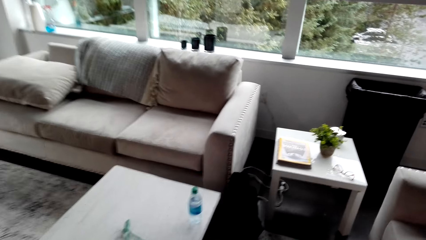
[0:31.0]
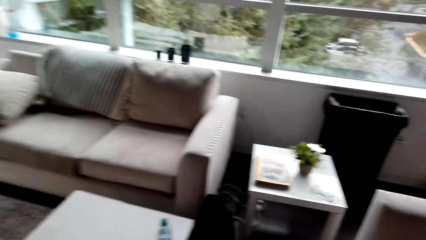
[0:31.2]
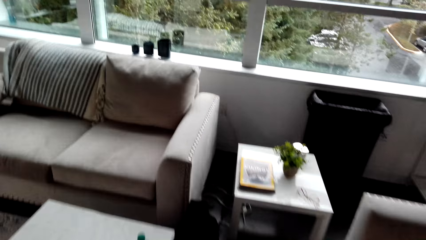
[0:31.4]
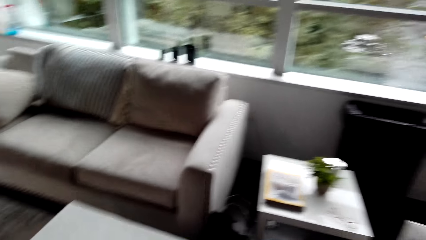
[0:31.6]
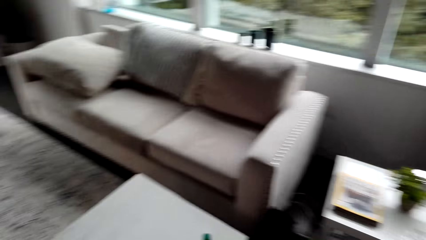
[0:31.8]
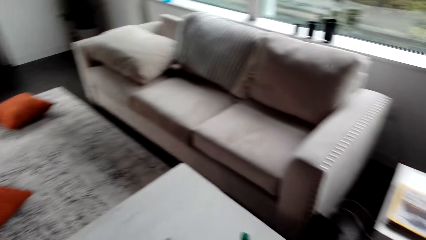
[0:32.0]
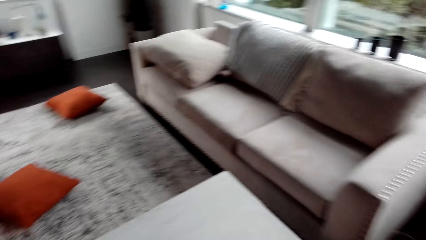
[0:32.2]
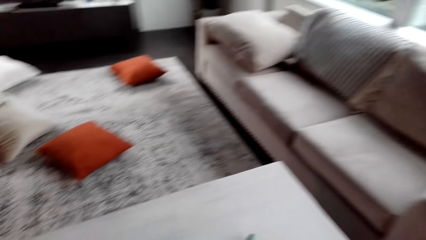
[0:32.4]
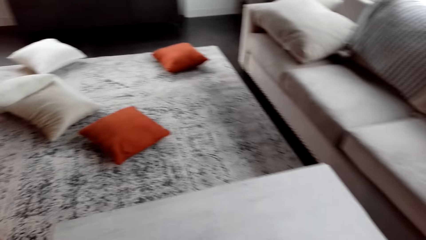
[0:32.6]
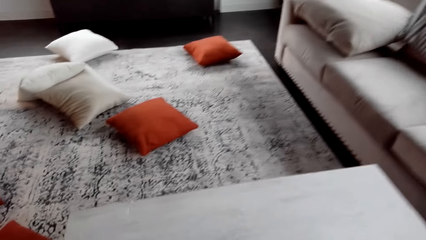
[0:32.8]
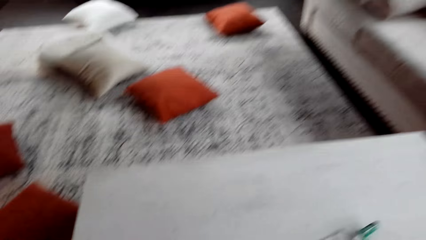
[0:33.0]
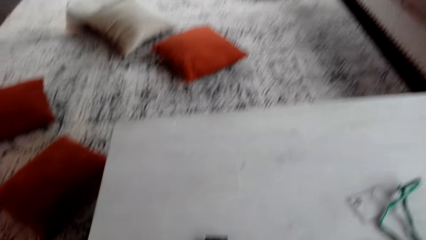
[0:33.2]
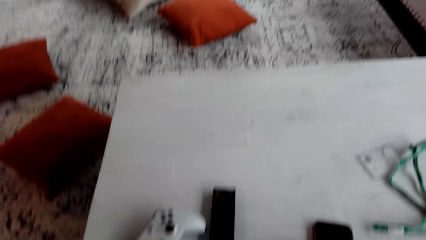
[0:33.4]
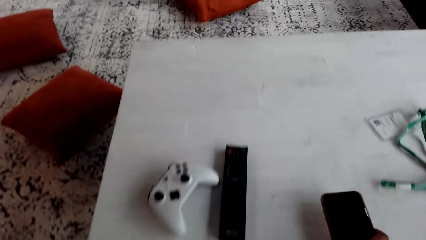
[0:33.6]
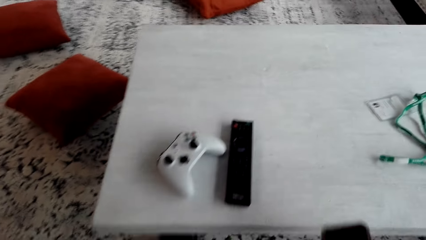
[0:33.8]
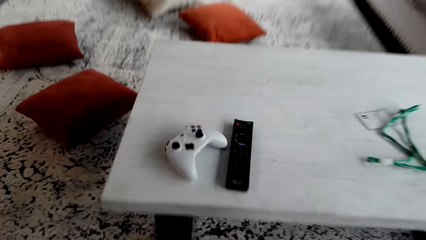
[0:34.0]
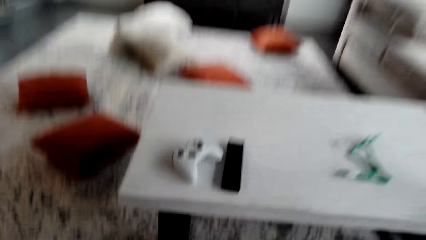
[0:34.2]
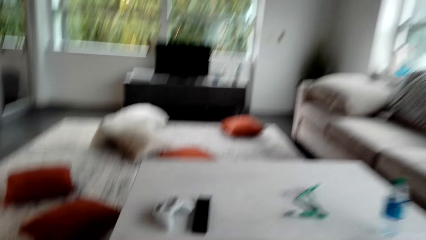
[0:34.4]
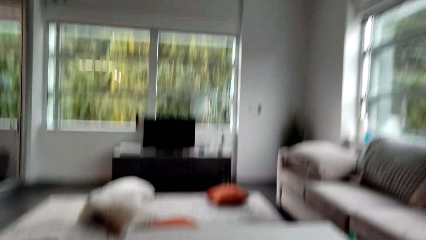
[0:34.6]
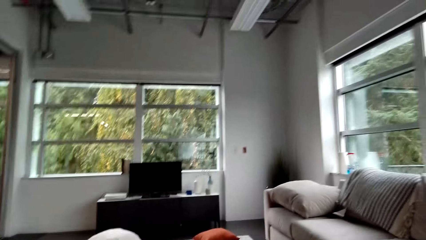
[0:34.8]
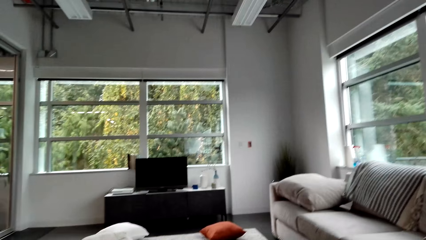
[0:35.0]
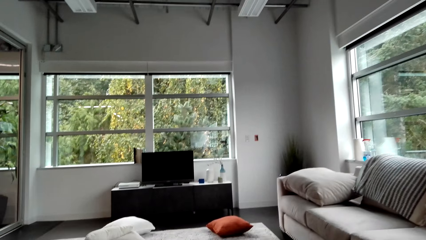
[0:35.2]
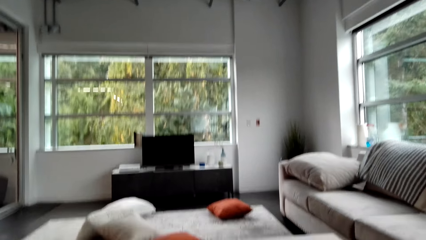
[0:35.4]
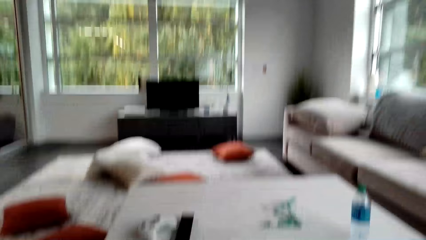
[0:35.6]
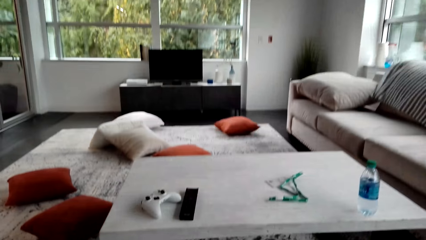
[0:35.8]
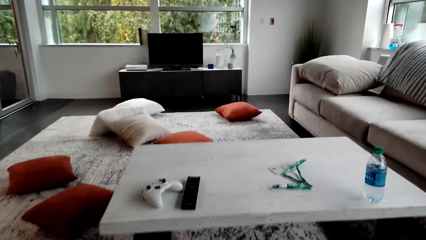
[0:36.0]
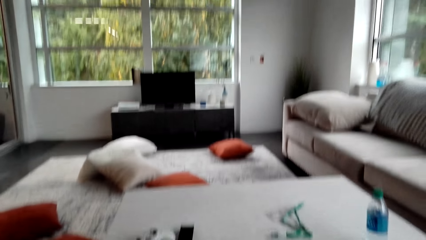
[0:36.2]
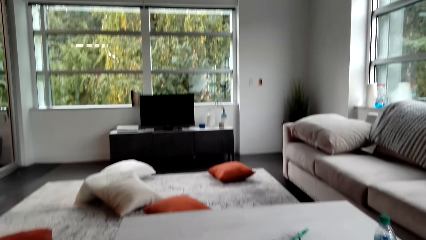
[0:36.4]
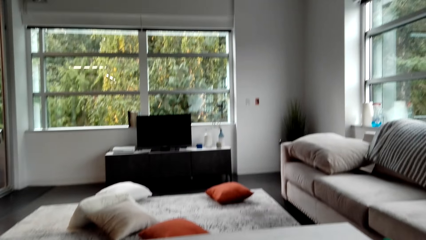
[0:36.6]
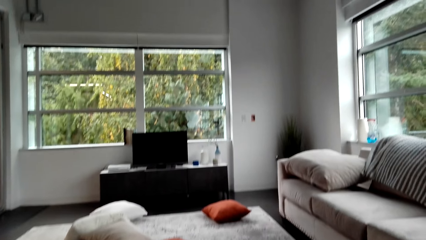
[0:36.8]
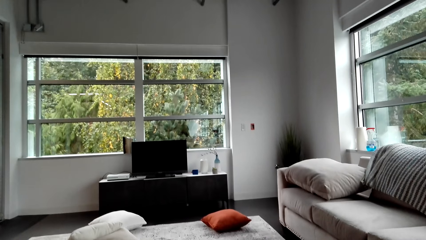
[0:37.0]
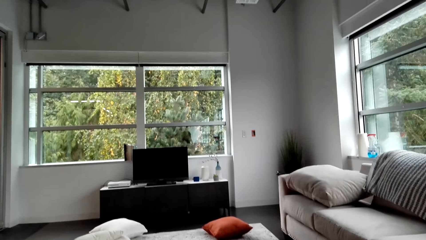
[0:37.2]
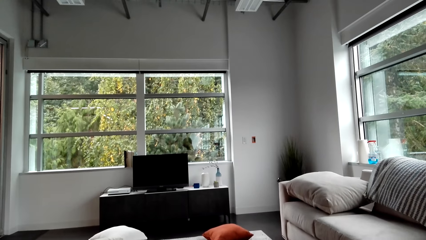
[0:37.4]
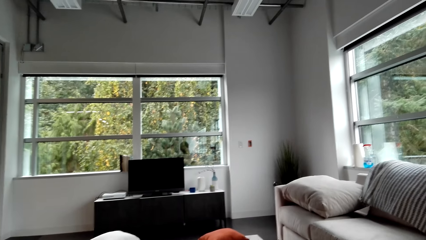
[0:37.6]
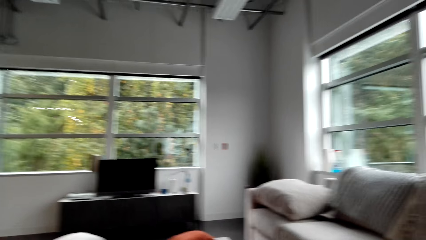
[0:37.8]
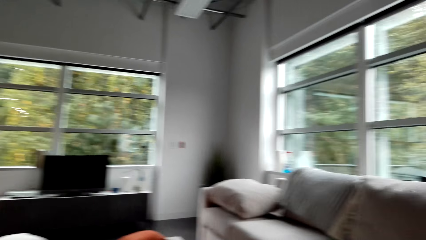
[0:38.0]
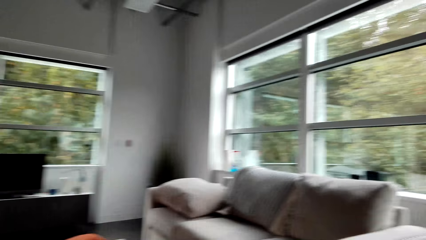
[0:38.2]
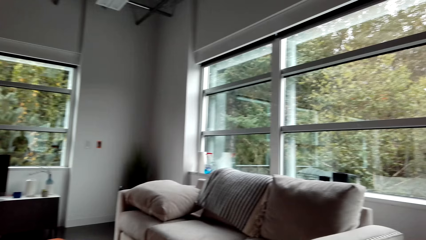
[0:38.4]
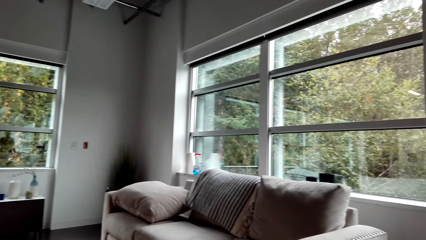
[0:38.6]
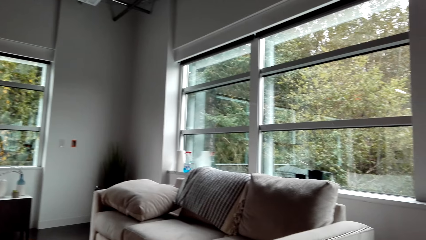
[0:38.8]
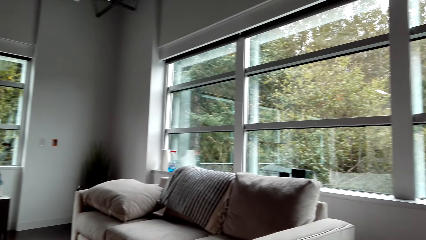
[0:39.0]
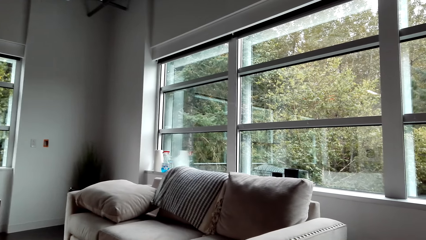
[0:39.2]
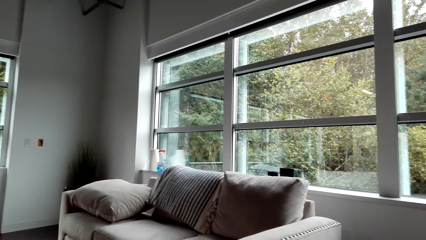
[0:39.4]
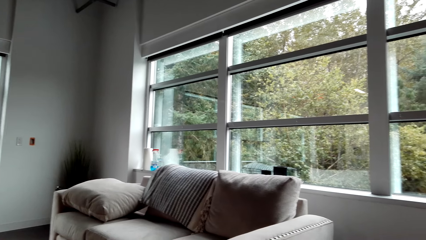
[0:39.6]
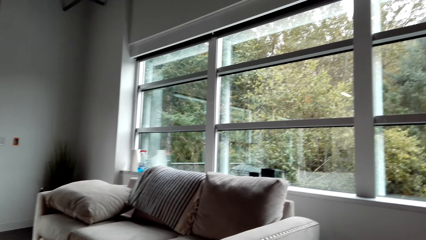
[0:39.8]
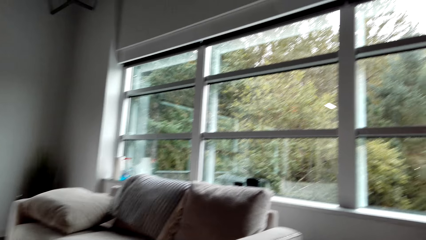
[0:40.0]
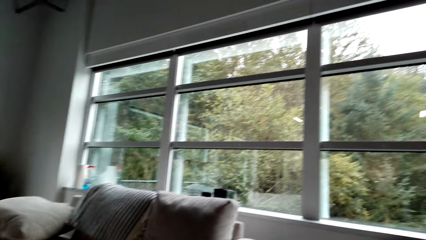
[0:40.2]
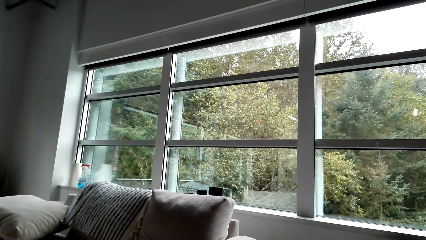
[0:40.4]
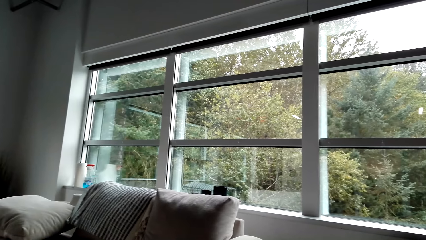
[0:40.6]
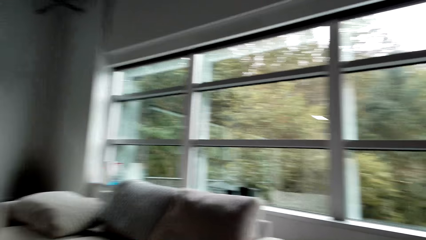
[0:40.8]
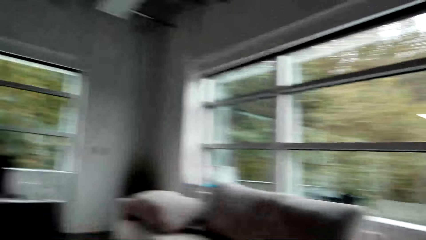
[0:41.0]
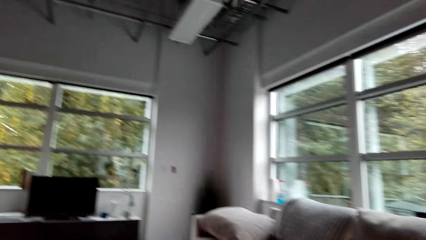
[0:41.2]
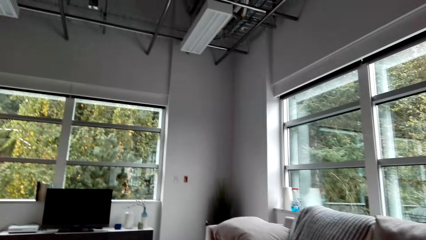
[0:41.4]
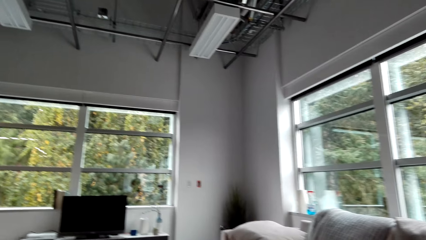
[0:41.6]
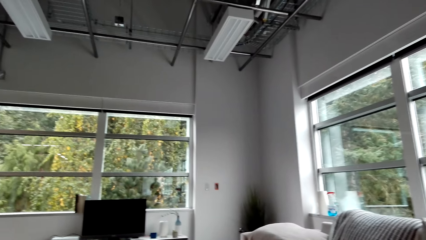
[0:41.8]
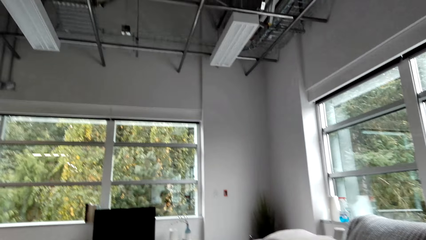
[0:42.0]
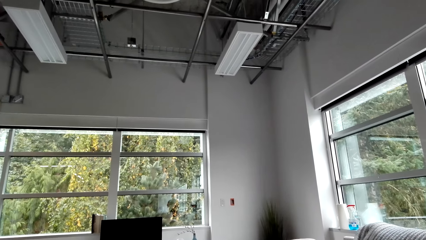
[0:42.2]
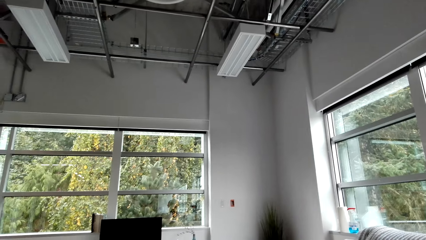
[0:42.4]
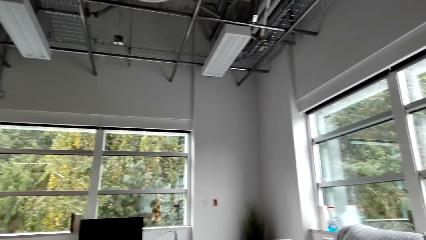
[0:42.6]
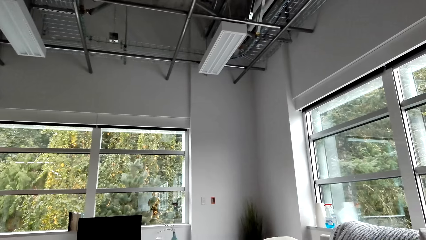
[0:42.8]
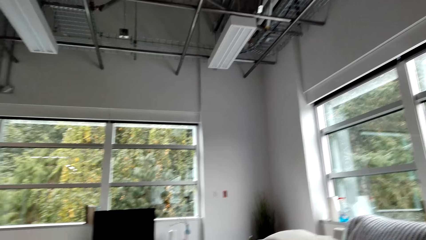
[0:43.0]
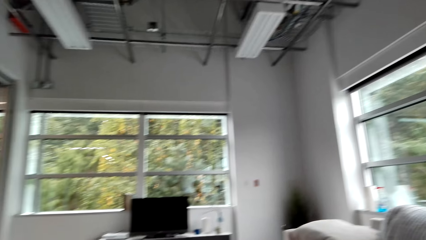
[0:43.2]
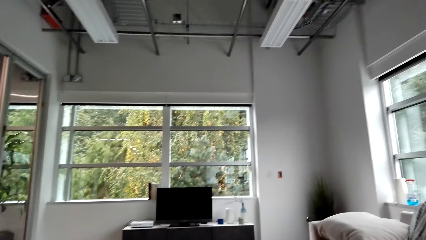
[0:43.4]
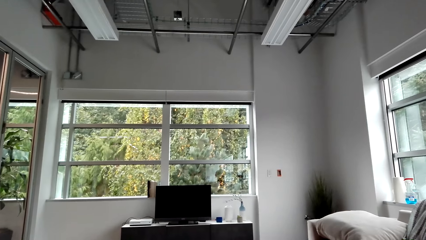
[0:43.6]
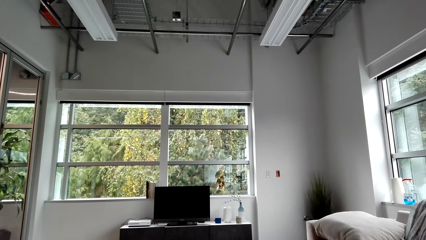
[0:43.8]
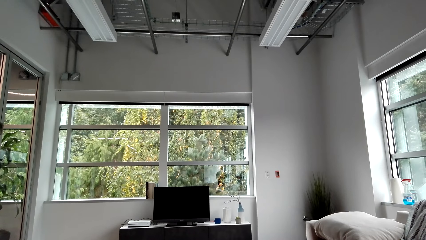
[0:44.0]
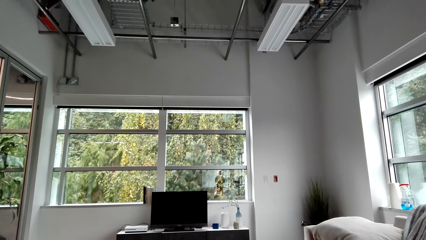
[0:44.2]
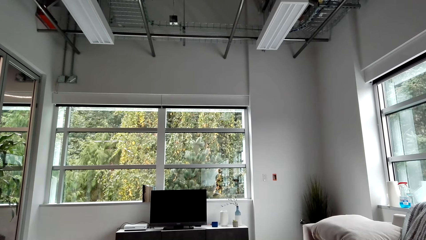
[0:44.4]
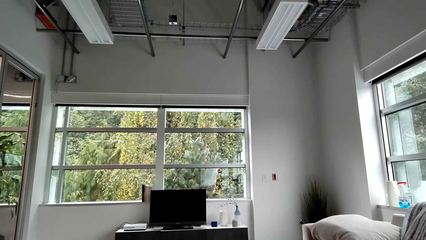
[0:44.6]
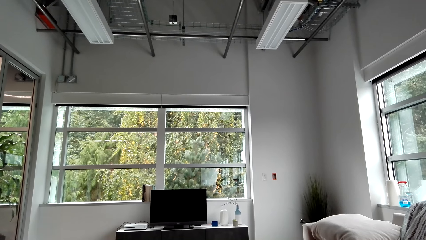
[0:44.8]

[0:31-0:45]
The camera wearer sits on the couch. They stare around the house.

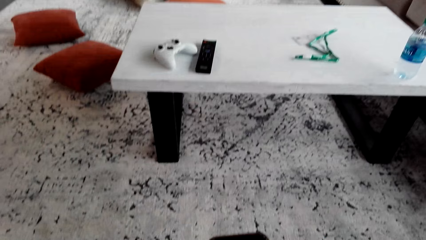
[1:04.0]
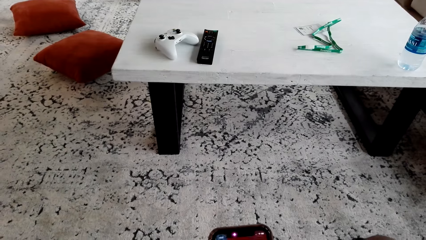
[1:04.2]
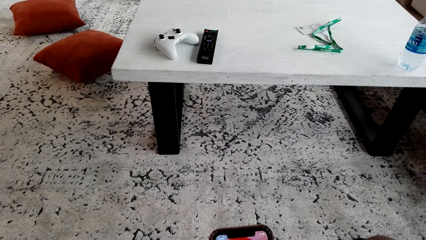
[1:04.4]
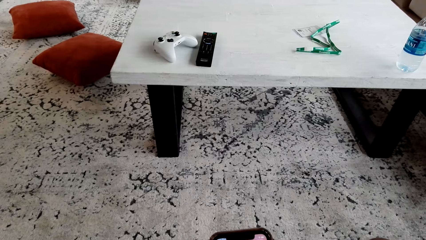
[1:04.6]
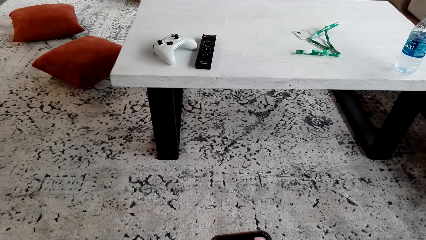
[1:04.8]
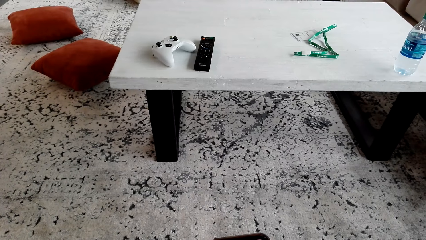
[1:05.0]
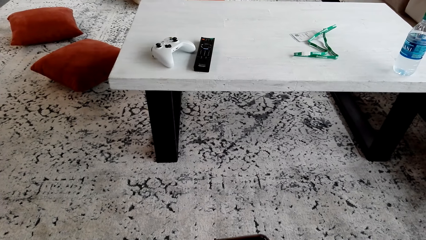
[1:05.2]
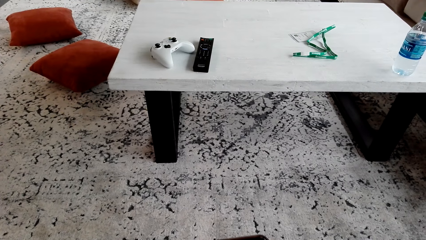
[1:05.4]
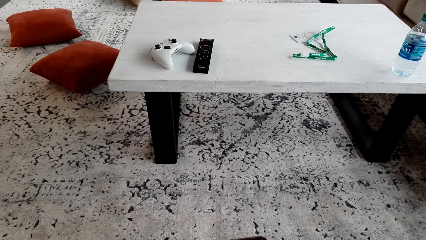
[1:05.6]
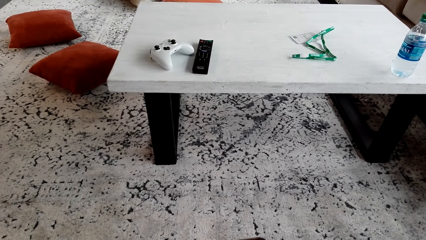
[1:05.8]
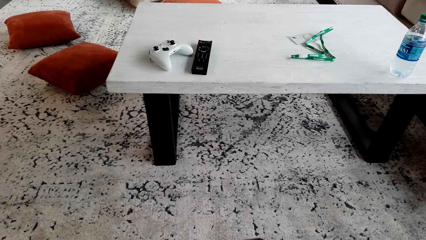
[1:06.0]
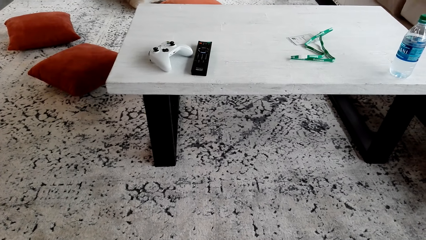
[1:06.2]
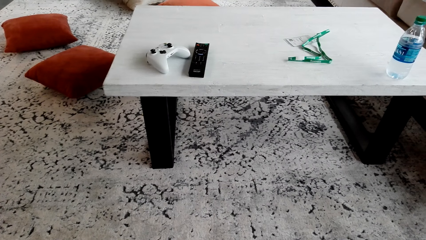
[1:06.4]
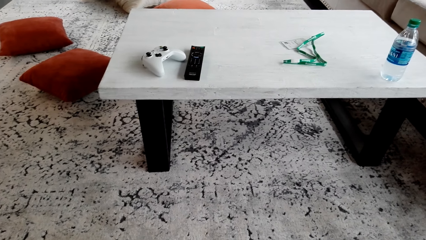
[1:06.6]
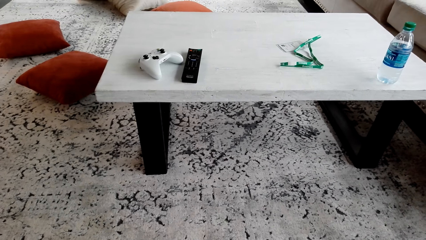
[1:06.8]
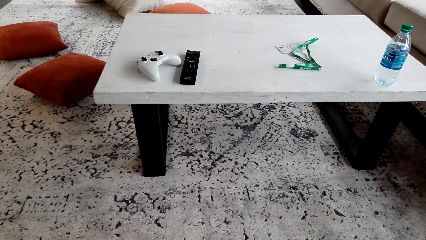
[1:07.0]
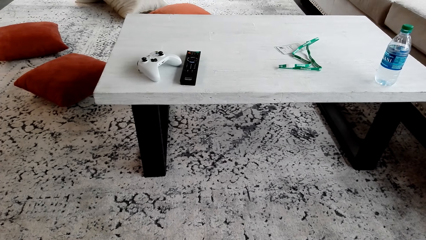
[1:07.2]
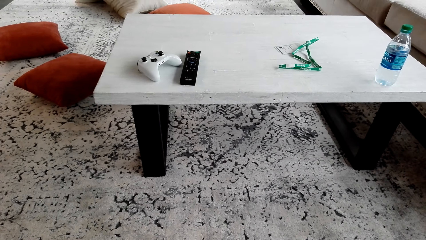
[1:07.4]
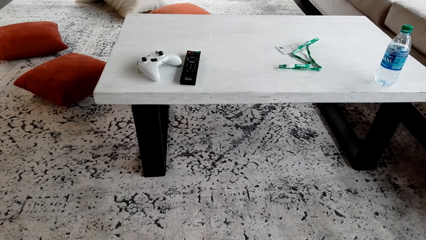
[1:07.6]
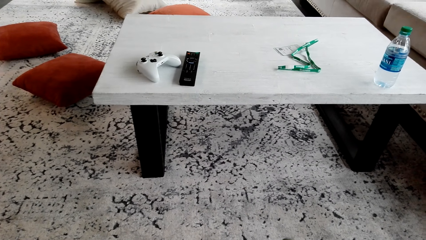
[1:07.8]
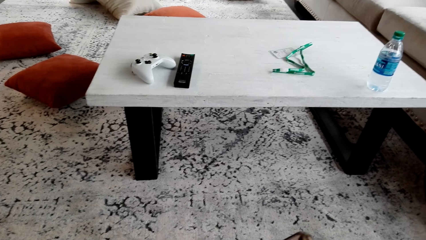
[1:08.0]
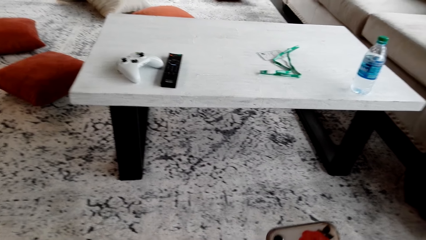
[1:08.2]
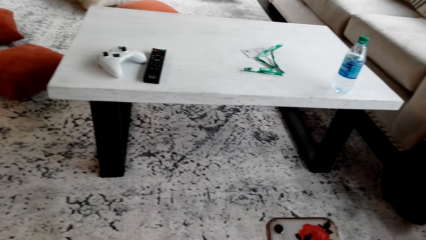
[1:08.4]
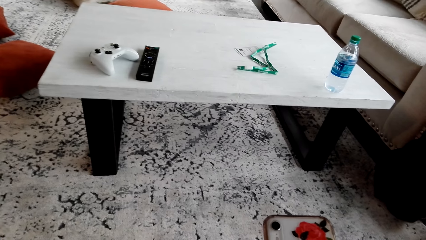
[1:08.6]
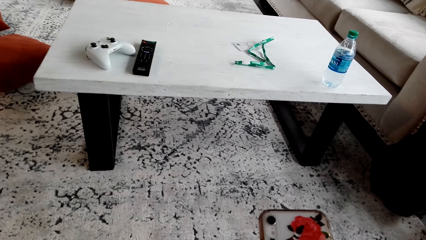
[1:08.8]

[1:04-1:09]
The camera wearer scrolls the phone. They look at the phone.
